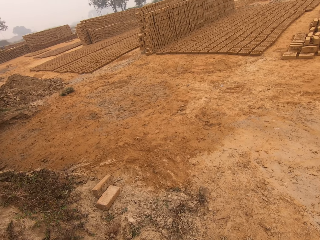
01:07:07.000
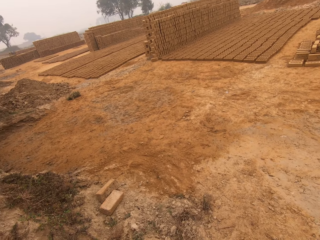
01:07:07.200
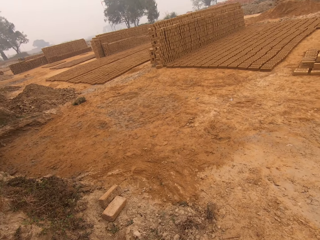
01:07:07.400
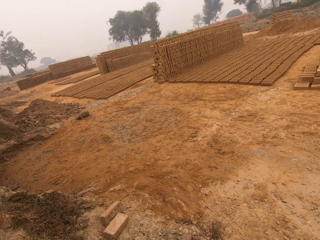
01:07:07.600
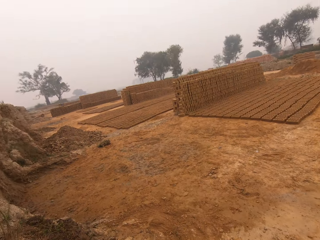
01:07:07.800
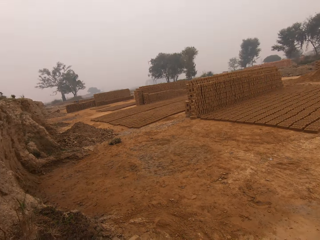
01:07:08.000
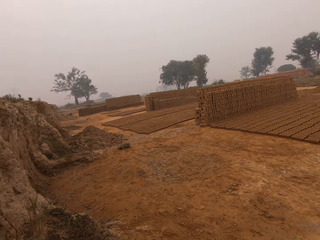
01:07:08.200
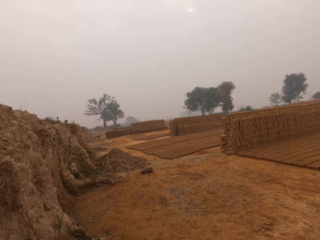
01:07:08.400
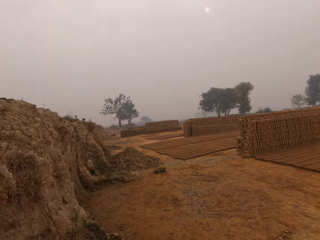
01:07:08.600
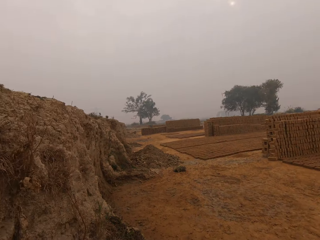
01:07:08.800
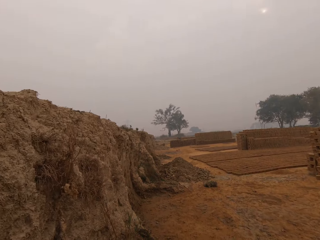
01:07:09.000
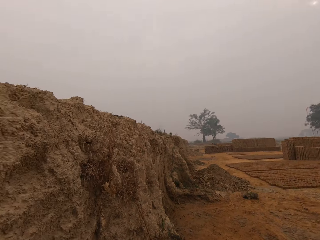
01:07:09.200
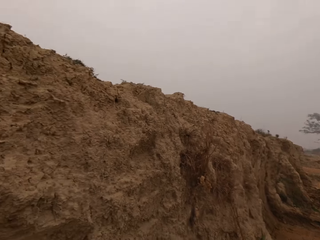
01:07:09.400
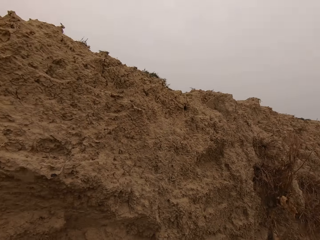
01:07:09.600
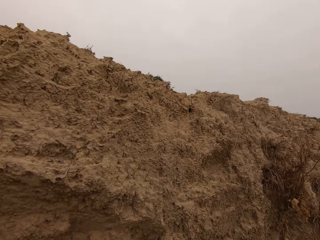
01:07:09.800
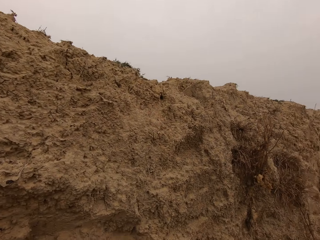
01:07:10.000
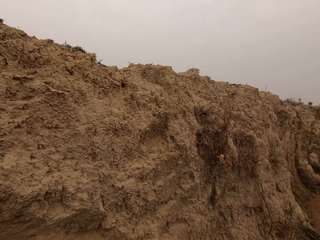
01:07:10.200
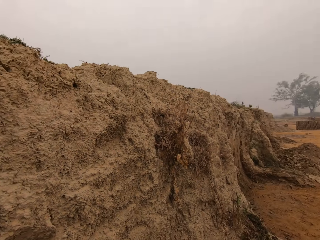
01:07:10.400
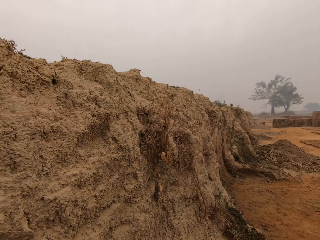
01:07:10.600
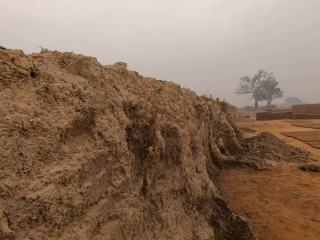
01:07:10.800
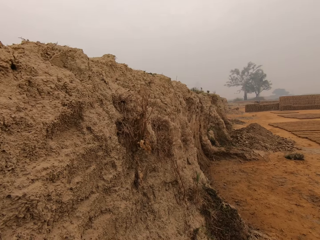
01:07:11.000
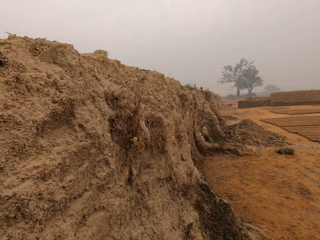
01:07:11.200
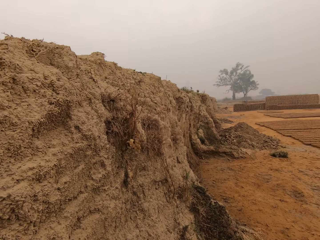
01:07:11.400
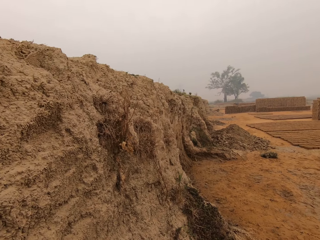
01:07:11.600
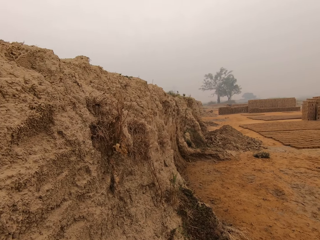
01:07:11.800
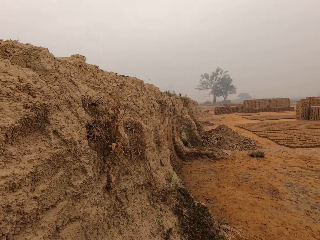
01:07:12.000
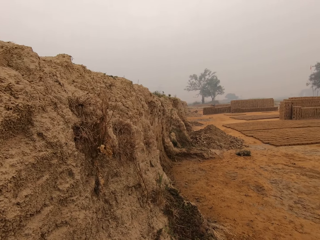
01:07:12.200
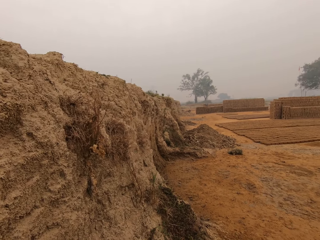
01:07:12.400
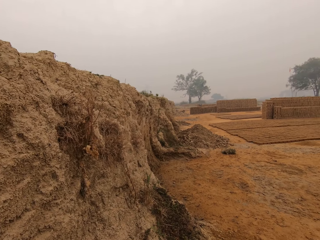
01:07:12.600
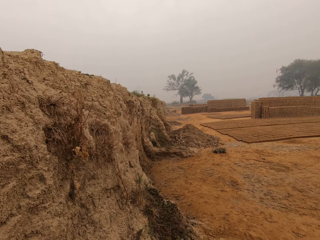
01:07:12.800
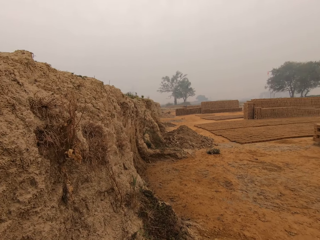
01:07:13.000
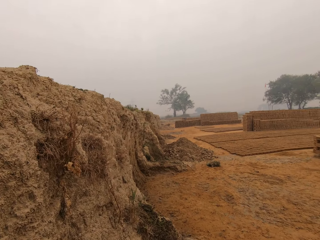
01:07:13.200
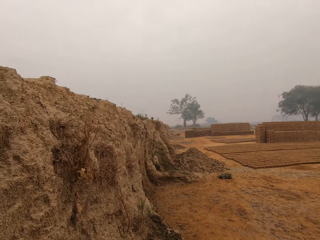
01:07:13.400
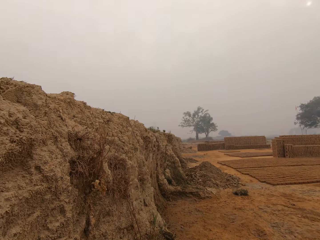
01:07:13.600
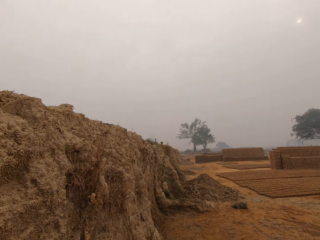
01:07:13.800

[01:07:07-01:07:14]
The camera wearer looks around.

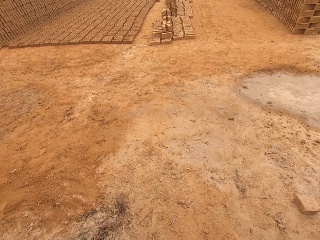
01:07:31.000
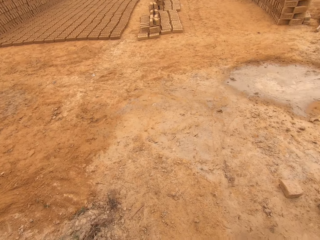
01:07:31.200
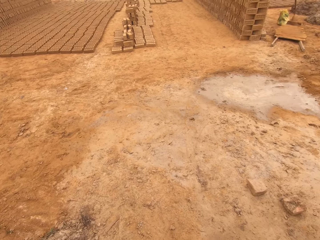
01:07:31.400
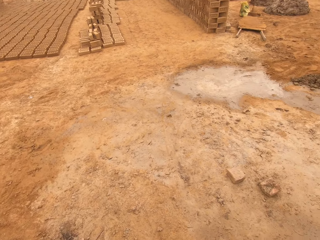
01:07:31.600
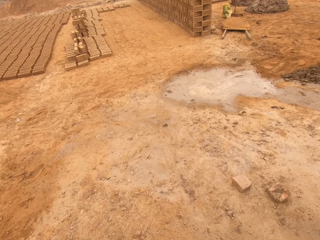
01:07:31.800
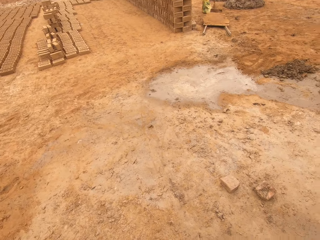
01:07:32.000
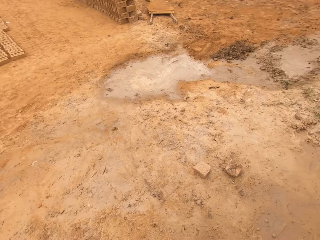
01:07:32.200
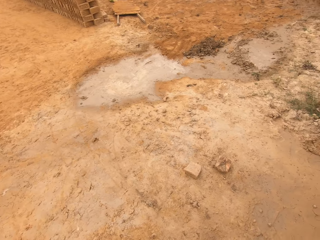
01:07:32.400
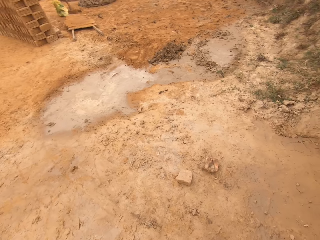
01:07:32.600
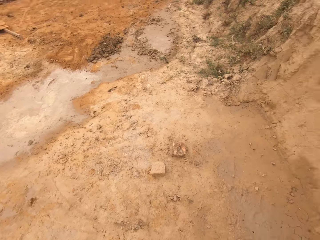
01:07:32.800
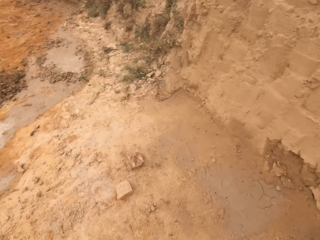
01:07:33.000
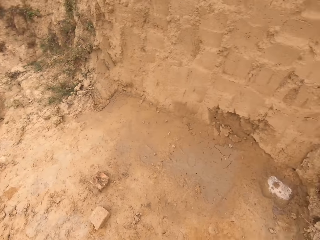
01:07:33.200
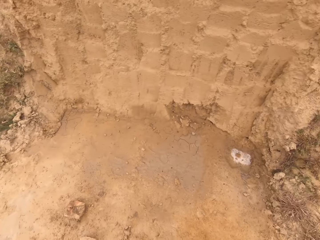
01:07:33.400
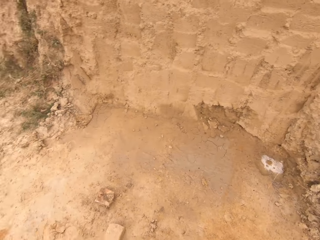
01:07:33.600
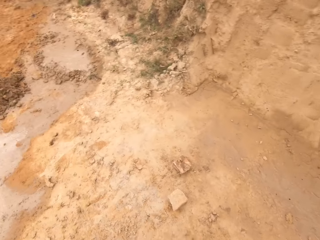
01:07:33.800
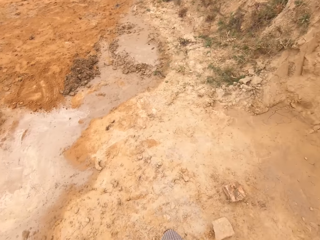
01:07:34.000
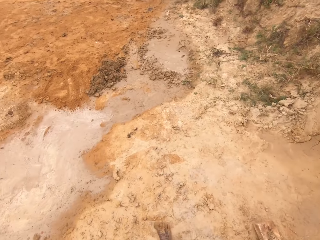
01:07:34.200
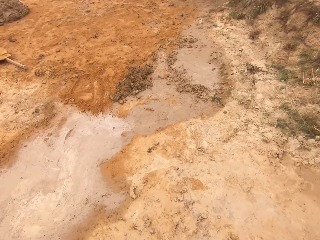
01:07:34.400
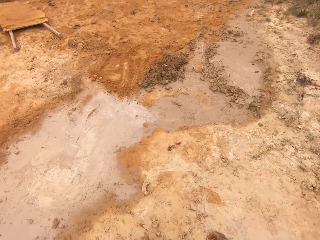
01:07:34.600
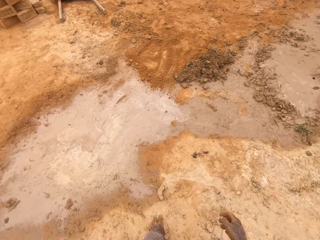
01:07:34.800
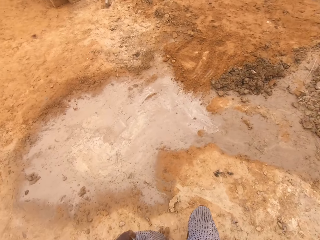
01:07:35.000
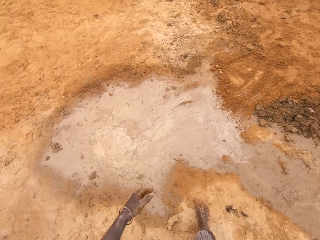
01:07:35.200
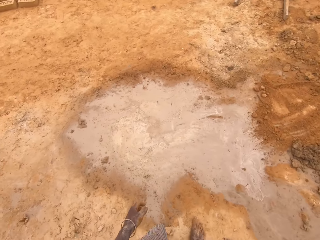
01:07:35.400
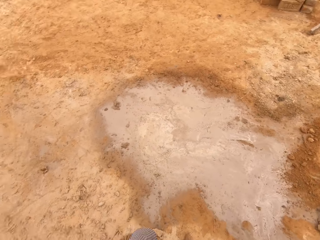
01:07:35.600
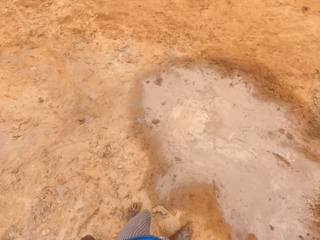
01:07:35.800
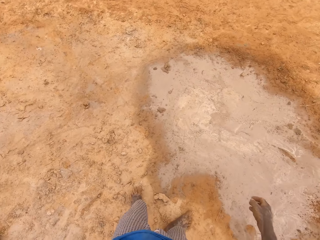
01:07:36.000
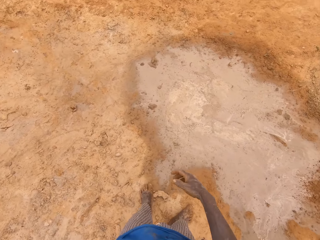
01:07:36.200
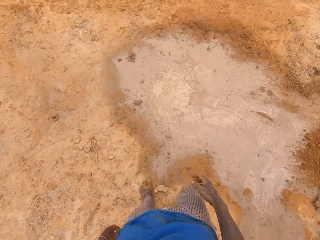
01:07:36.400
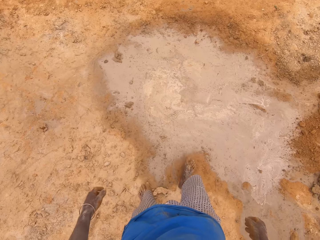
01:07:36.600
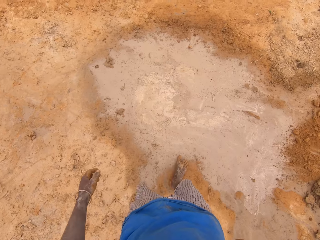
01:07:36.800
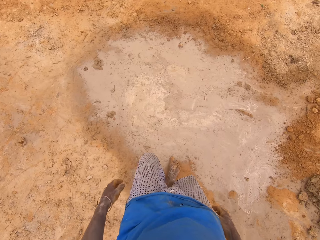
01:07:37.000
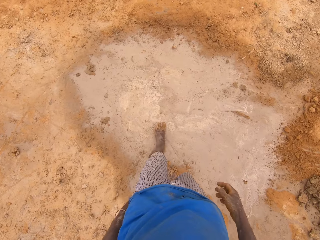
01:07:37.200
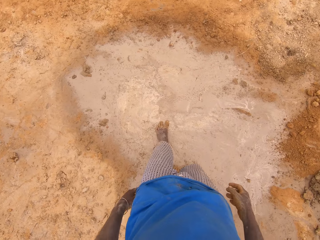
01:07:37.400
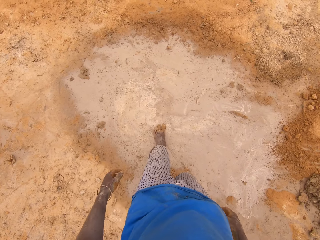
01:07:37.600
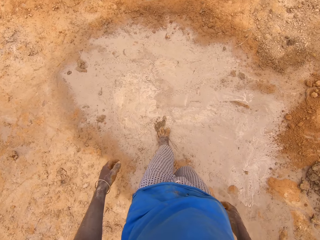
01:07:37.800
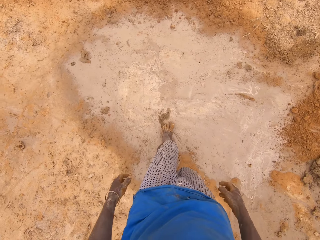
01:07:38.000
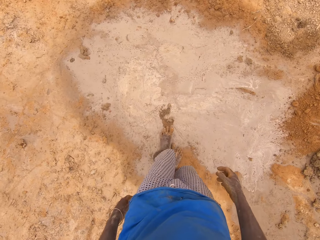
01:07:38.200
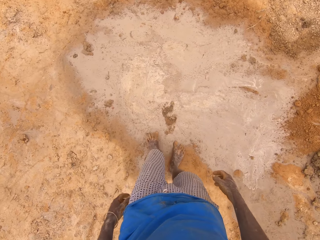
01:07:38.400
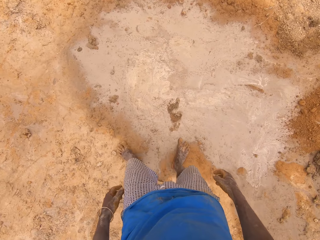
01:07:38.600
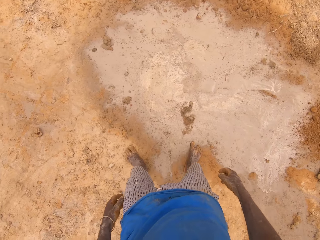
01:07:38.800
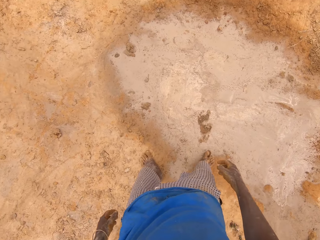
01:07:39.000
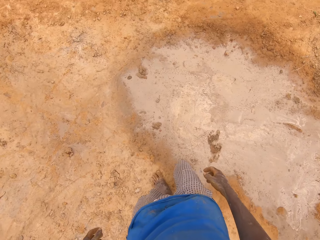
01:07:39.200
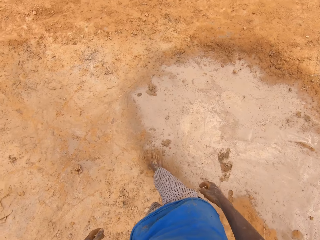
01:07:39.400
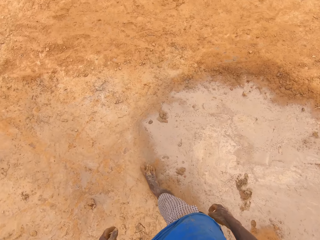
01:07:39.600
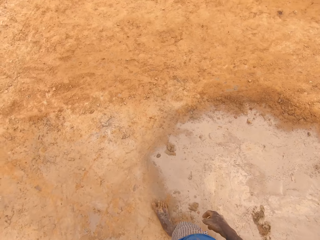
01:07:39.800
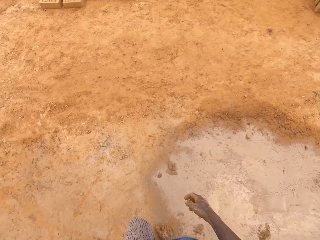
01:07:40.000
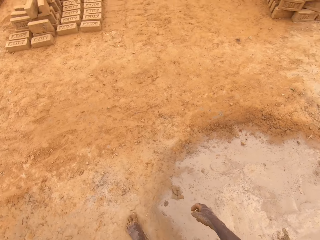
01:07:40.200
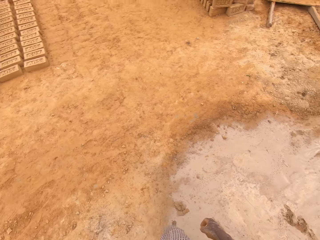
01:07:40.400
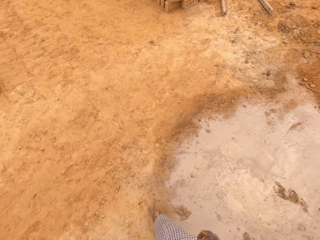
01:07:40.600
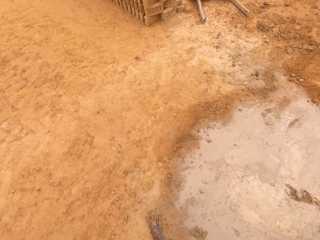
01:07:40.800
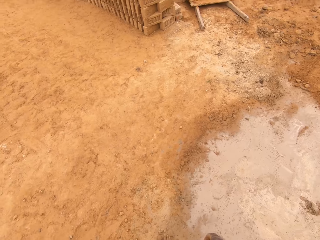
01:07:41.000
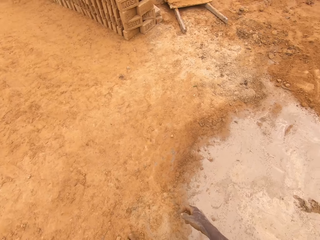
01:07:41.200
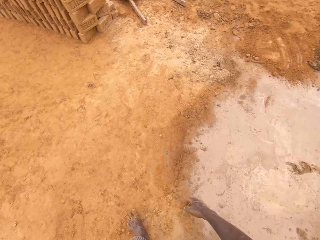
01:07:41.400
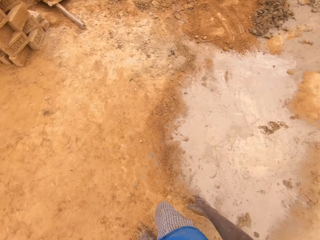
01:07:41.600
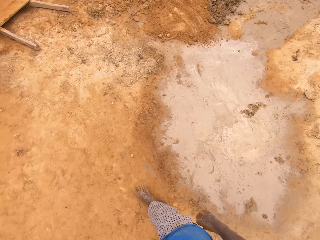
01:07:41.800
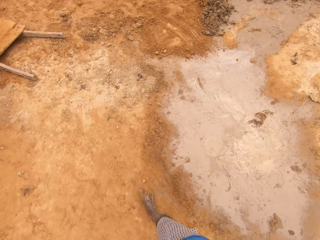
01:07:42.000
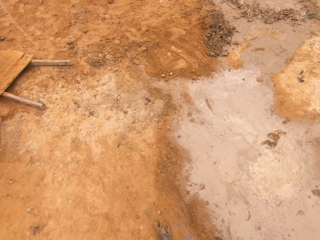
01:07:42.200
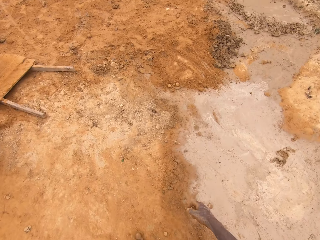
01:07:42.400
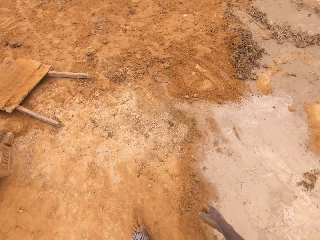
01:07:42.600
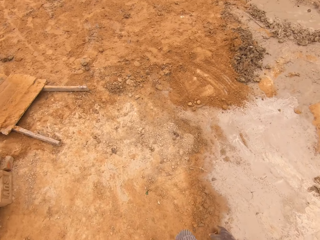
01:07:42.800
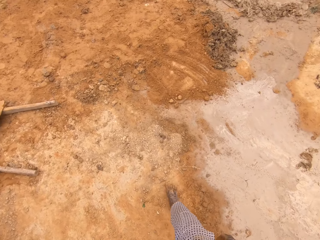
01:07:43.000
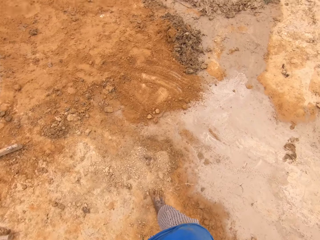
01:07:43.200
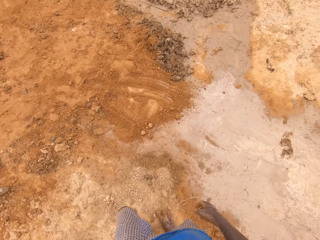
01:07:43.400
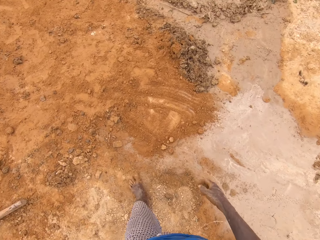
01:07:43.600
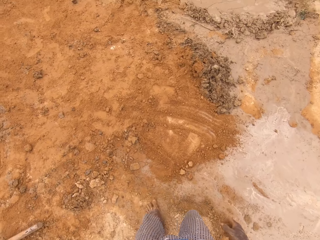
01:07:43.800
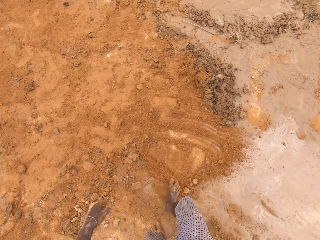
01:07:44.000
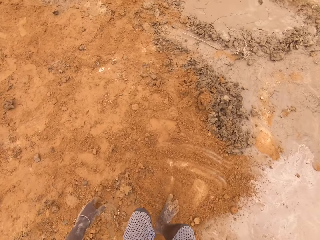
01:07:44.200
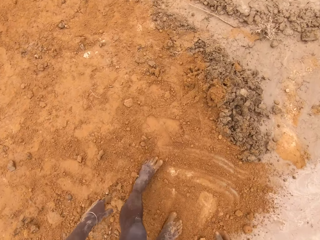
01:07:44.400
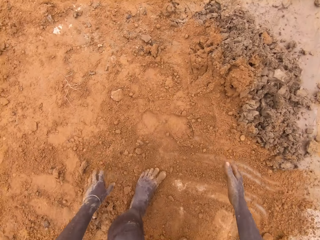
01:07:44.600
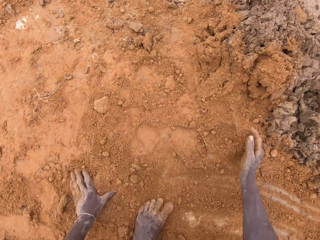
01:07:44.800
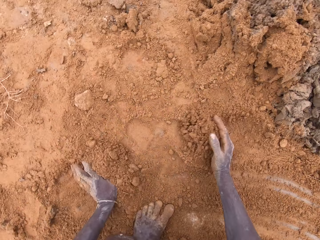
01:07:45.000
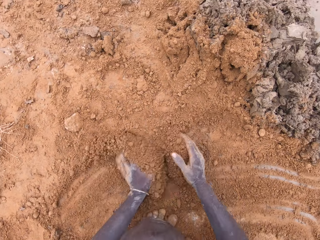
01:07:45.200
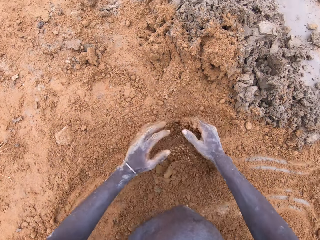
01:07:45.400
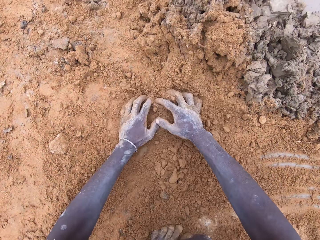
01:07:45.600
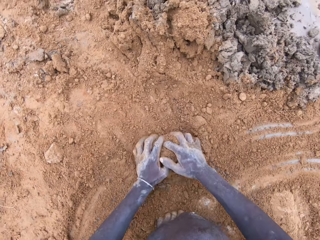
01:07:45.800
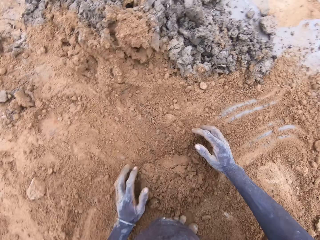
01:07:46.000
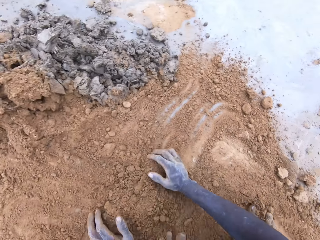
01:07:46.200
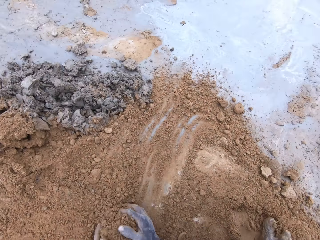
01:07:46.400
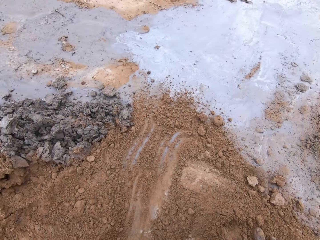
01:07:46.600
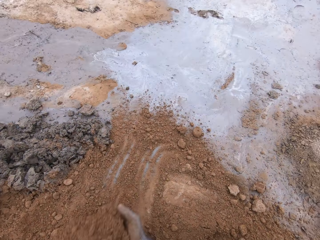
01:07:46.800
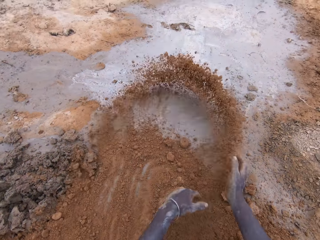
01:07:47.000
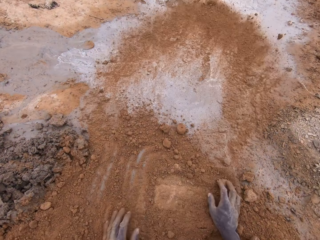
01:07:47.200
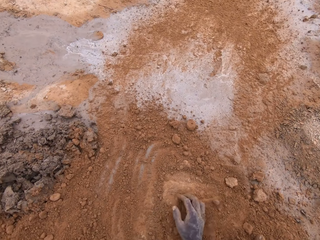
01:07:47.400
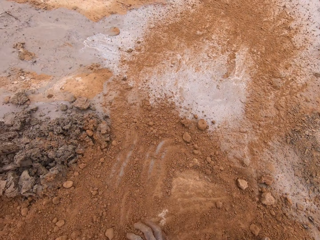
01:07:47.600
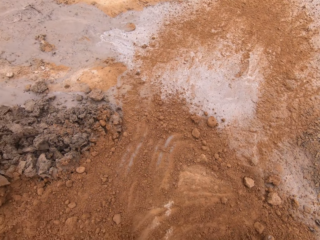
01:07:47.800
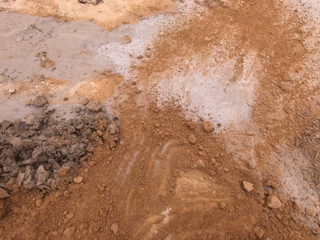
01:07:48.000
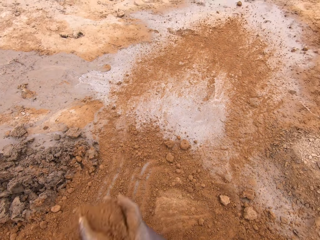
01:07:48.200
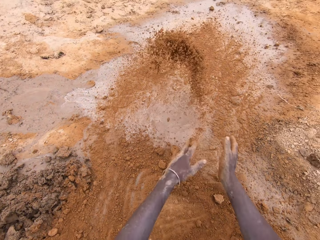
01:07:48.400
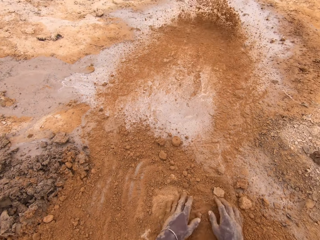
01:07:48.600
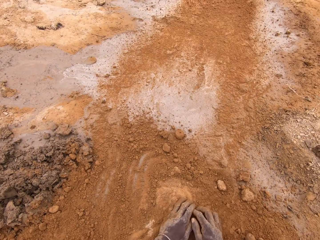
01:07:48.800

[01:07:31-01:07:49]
The camera wearer looks back. They walk around. They step on the soil. They walk around. They pick up and throw the soil.
